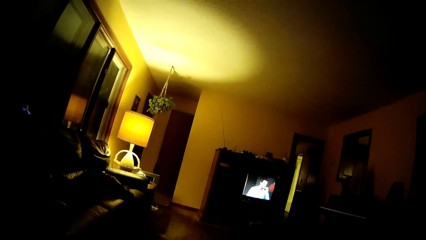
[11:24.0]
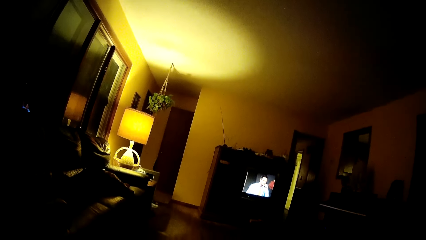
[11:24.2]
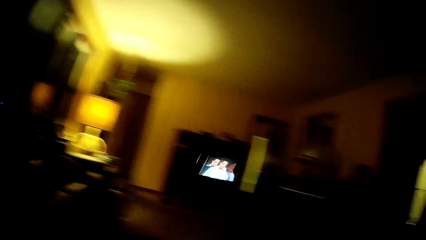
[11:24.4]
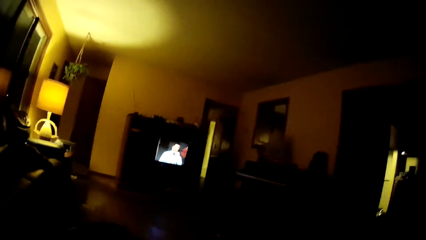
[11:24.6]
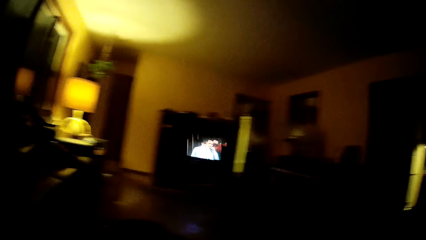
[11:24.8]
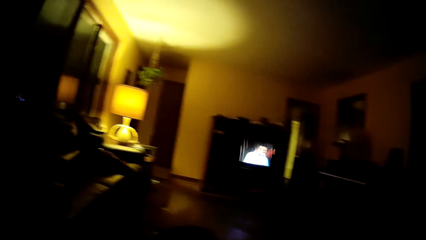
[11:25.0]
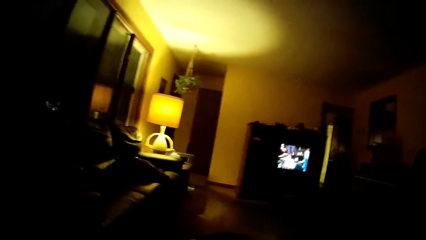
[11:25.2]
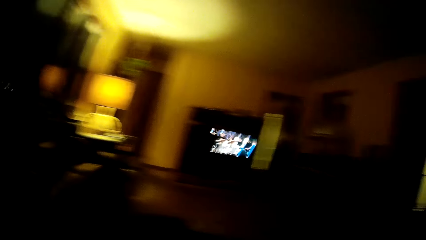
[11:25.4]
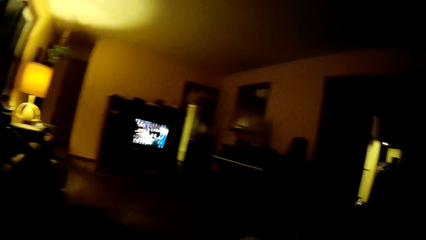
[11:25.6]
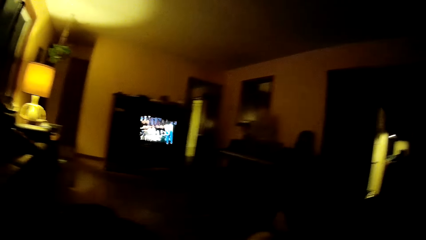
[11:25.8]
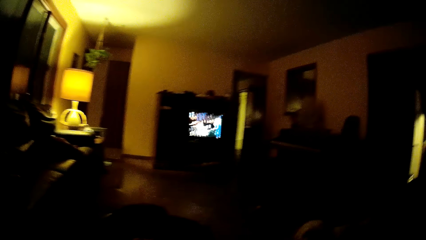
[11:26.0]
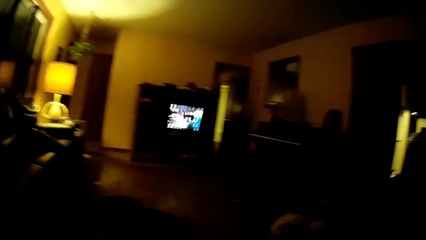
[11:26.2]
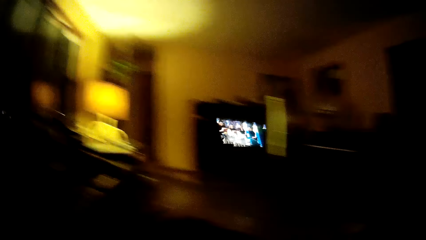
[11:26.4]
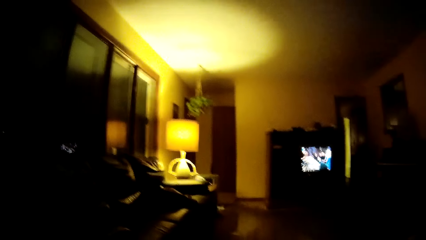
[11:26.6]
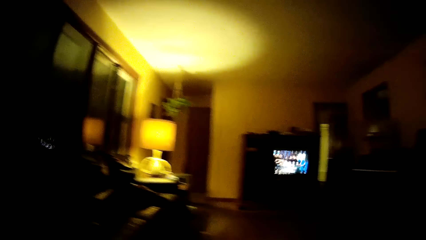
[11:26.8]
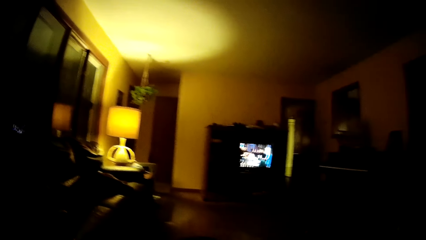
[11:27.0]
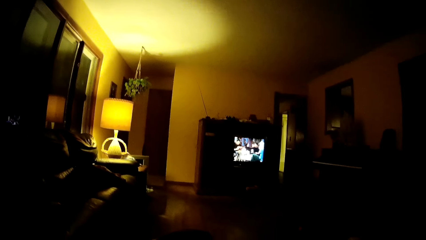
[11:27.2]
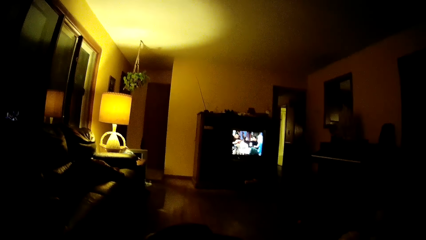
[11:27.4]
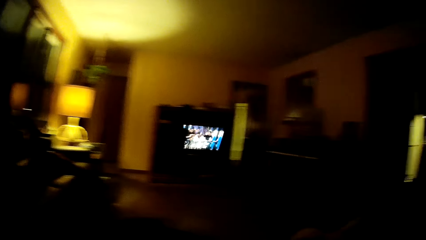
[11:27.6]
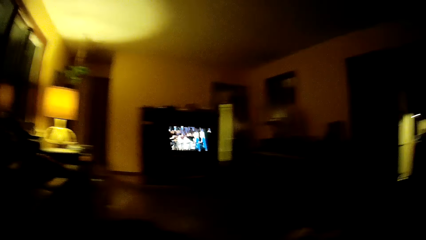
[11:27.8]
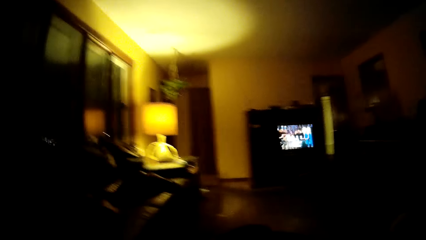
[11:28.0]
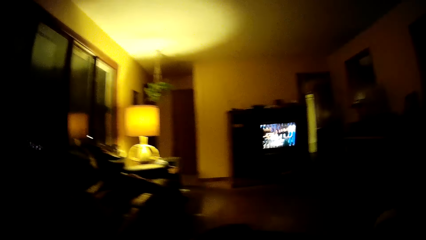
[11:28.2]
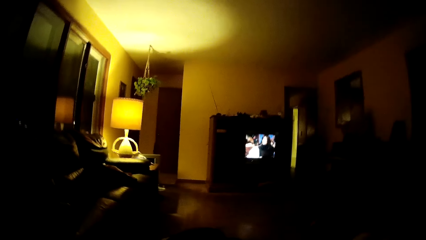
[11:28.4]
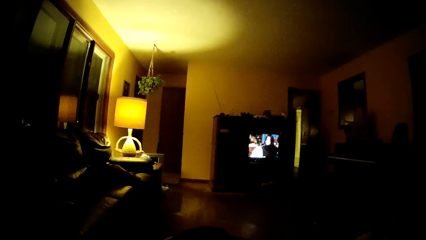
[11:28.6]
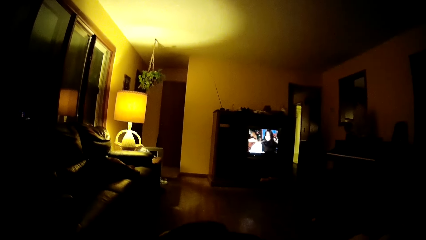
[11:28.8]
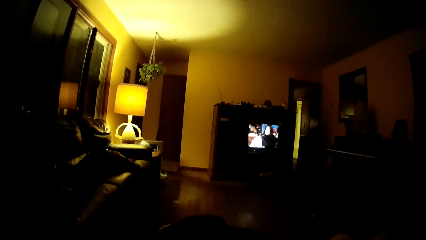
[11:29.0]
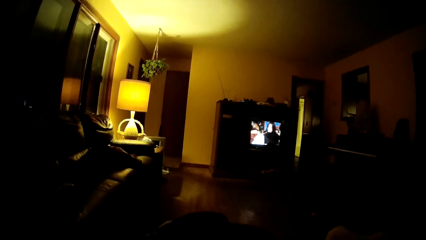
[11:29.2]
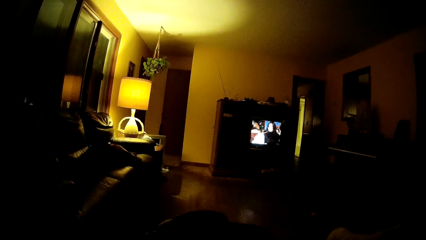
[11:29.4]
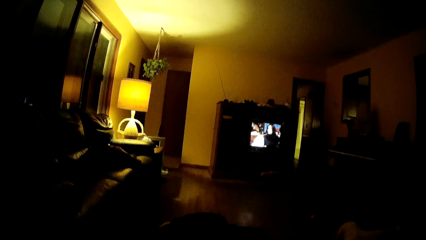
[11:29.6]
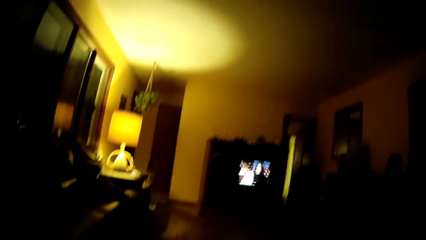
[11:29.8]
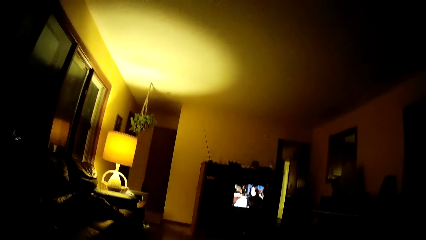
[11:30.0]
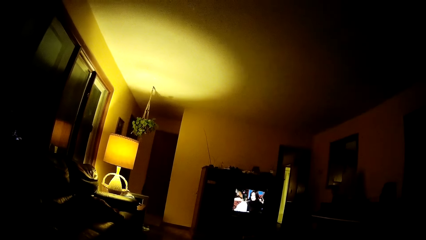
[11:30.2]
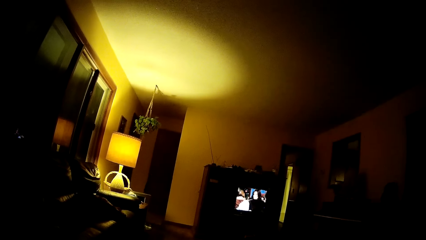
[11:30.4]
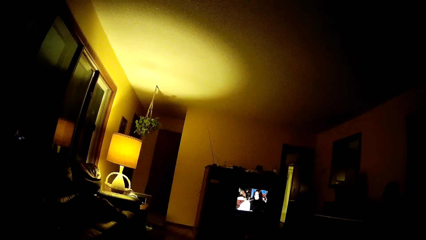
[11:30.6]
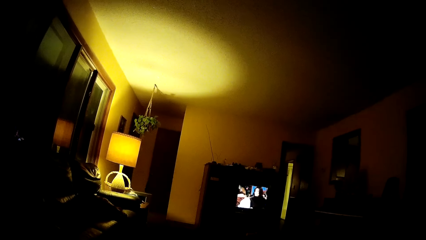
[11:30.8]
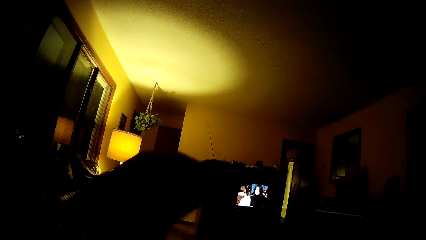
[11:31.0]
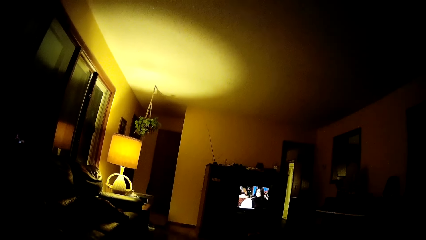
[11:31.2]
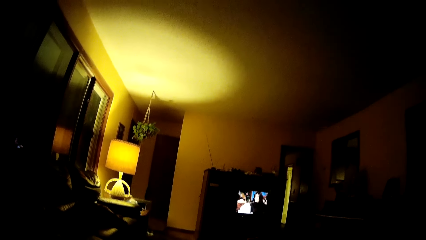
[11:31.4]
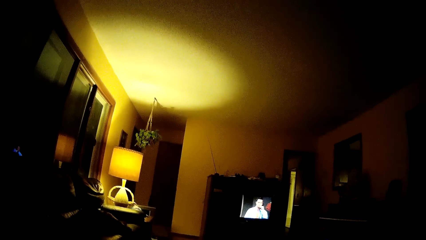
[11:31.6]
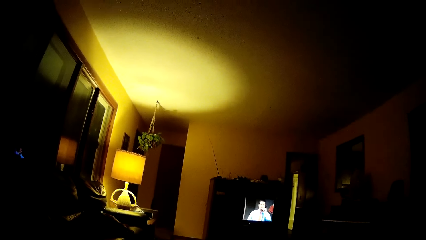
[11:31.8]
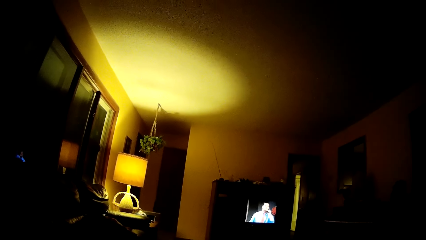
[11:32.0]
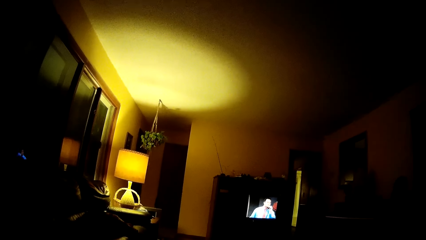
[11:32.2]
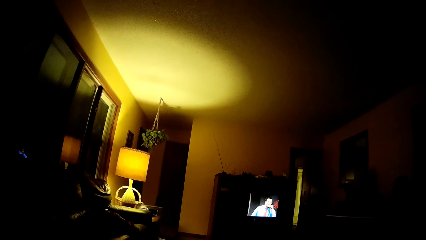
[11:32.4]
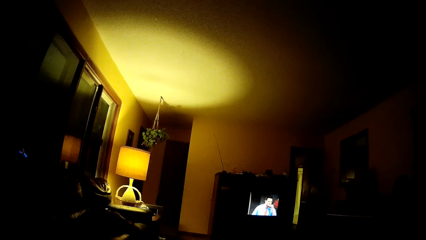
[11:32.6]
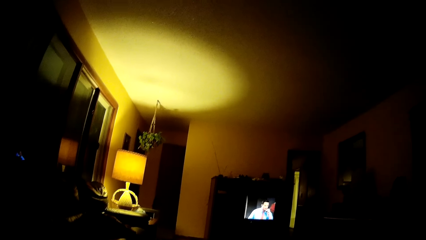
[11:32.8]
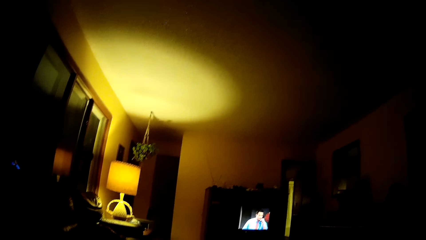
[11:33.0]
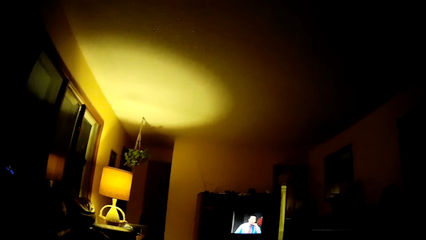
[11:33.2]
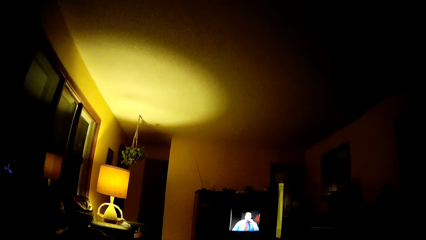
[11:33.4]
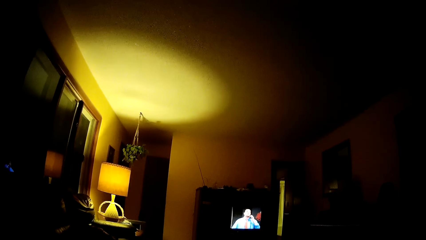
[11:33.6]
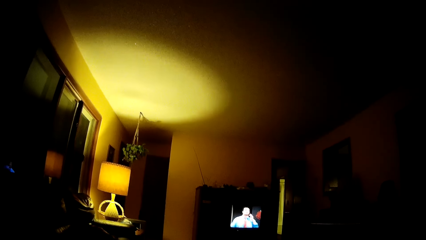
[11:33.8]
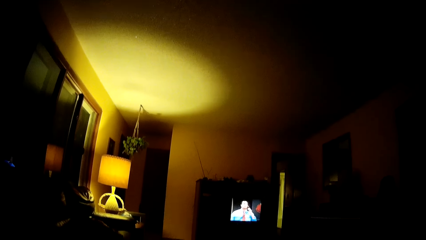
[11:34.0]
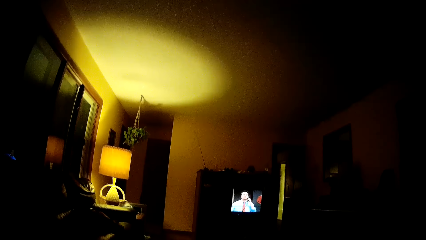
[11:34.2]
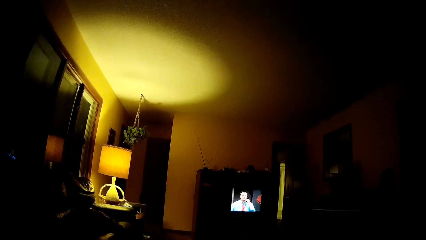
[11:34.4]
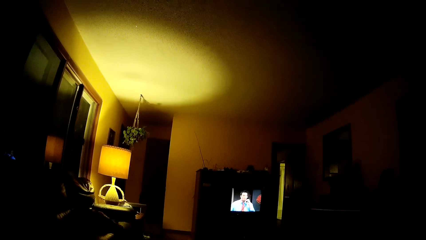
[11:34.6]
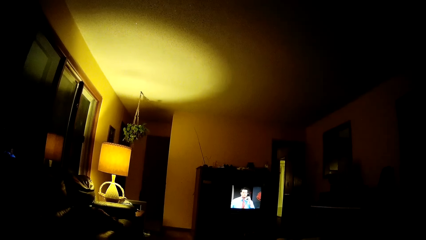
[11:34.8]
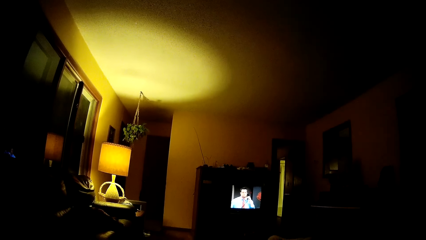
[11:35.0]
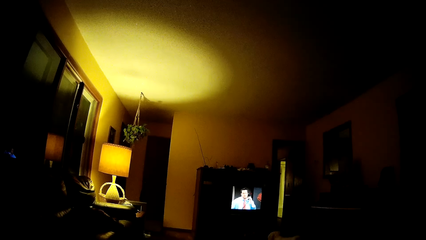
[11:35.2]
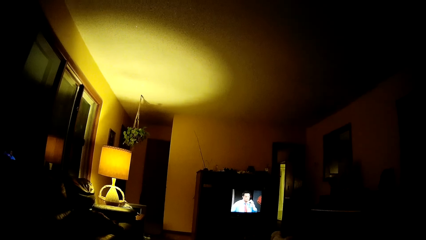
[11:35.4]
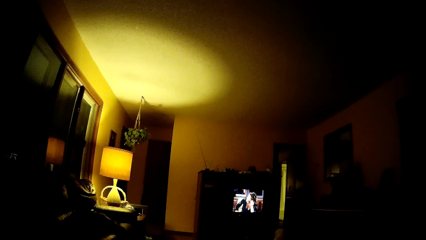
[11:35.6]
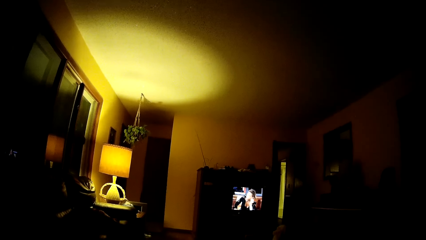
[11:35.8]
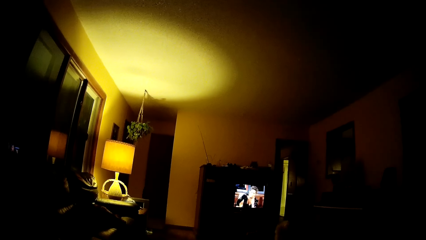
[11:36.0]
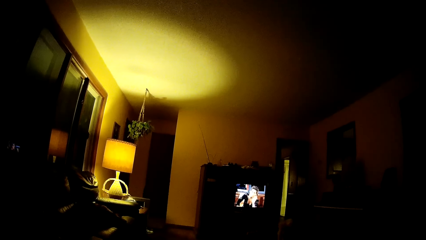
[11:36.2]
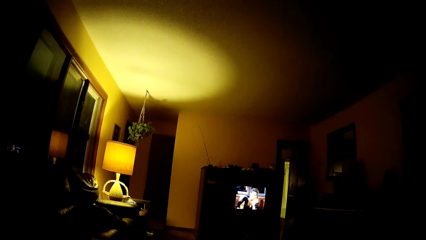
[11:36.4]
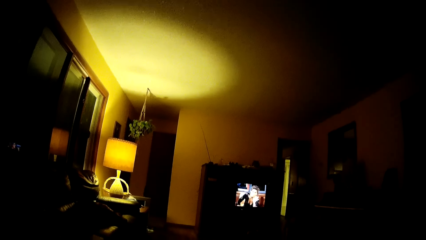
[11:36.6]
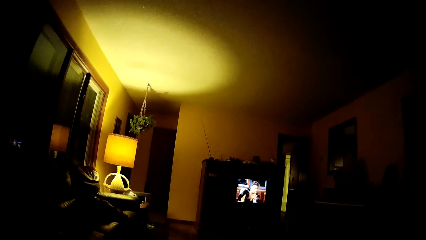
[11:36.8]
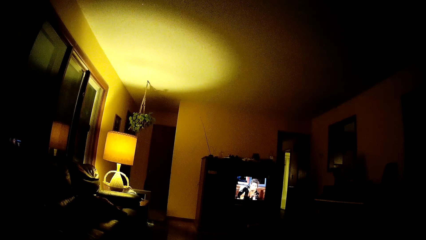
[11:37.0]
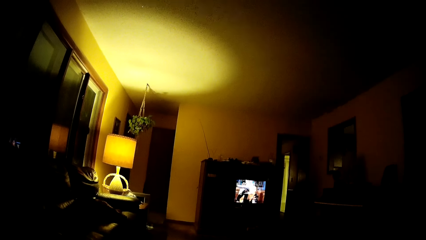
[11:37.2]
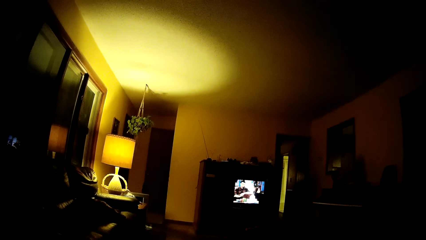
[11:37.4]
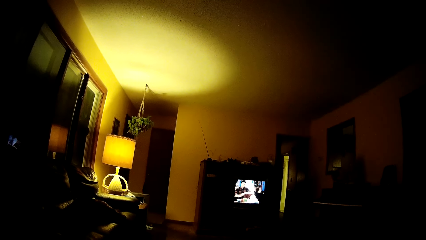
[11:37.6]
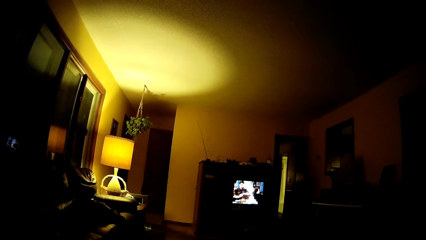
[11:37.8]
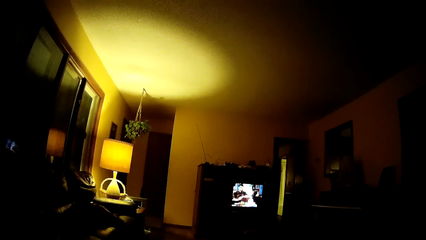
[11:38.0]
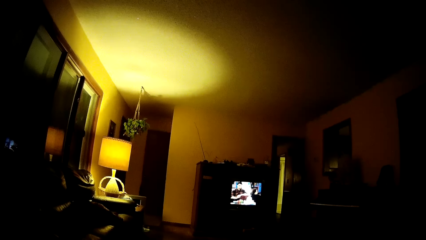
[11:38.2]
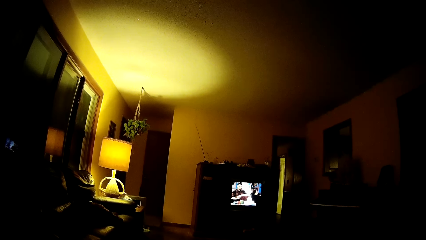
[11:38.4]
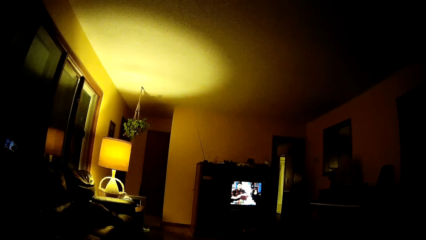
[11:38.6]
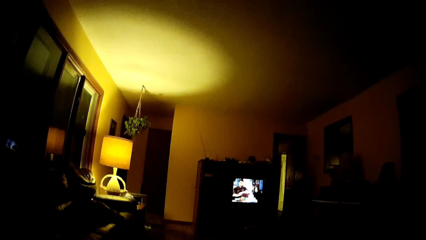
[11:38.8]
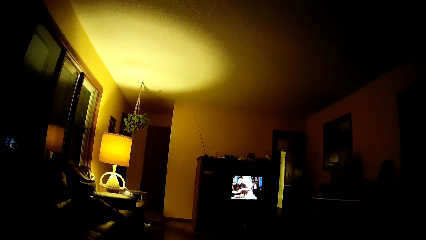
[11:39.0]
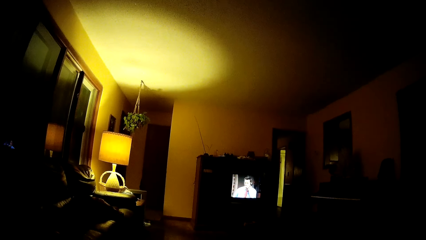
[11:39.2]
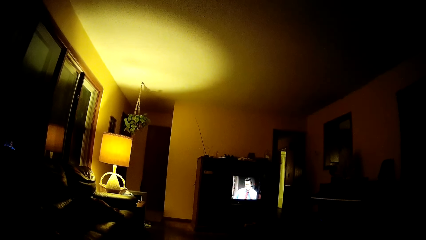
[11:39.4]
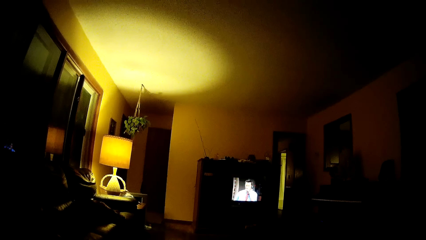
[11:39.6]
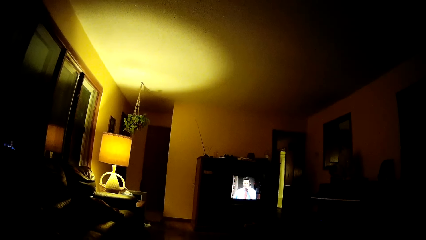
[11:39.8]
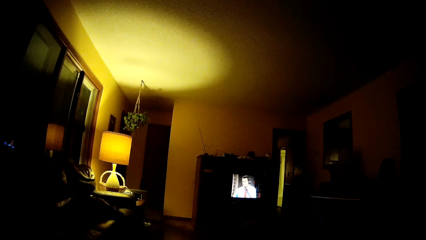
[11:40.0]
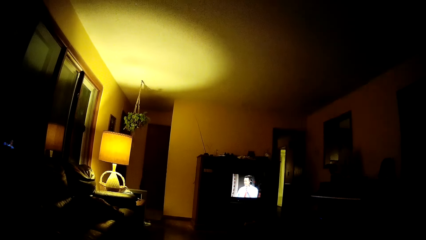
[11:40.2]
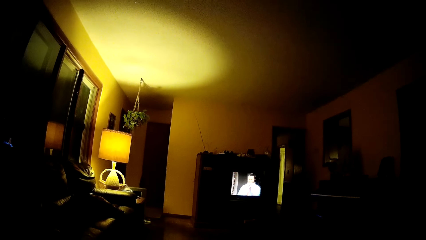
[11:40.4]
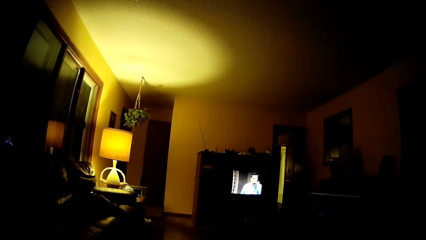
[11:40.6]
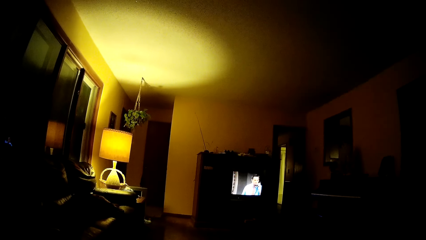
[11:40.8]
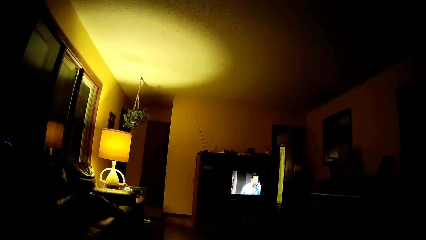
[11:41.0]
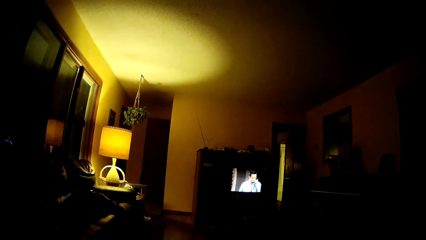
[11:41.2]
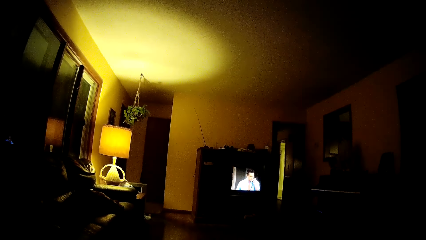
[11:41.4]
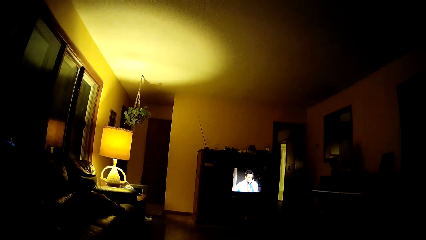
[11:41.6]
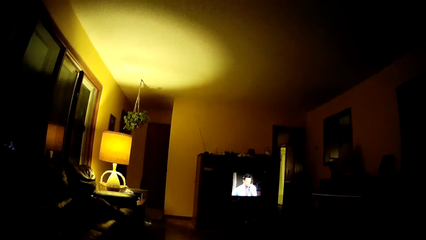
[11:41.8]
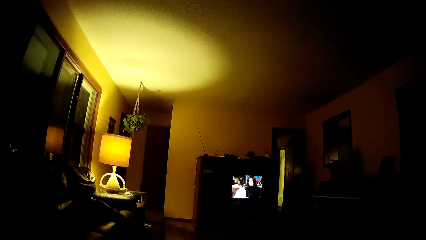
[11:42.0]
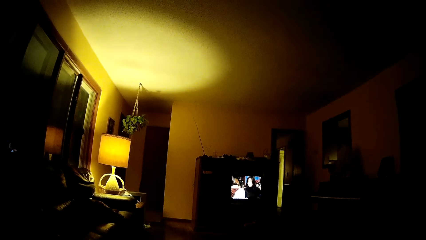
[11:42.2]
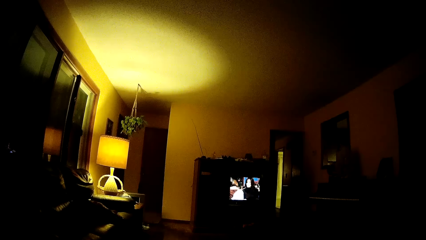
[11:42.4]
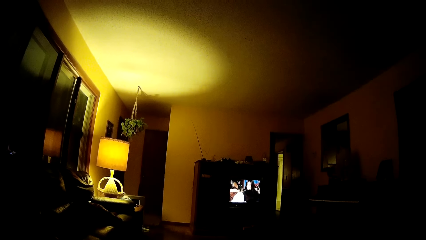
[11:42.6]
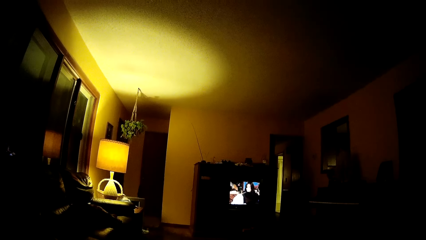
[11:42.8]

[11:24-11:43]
The camera wearer looks around in a room. They watch television. They raise a hand. They watch television.
